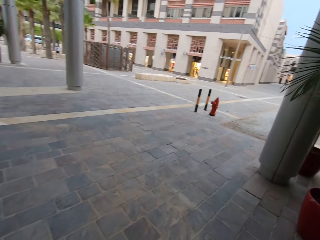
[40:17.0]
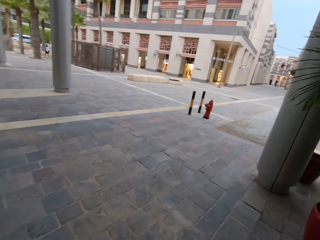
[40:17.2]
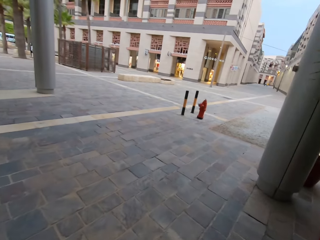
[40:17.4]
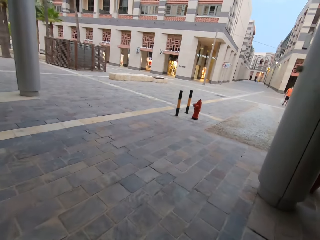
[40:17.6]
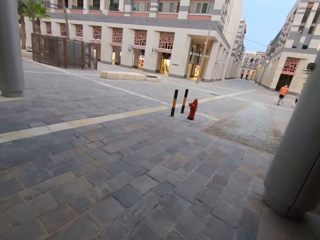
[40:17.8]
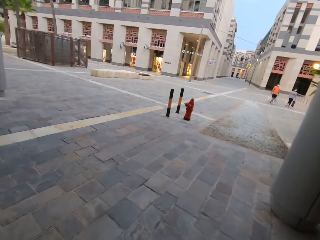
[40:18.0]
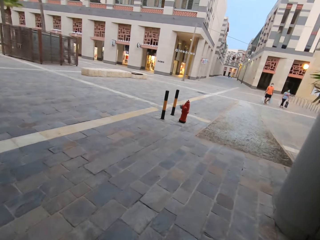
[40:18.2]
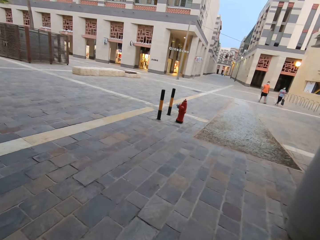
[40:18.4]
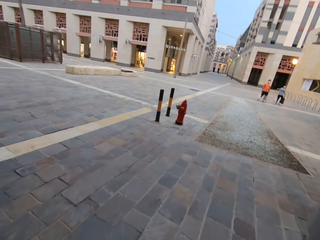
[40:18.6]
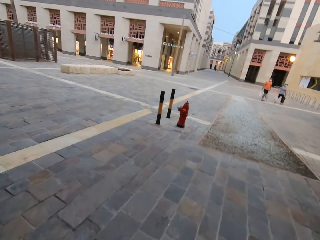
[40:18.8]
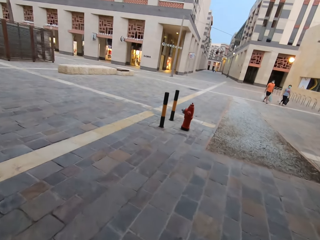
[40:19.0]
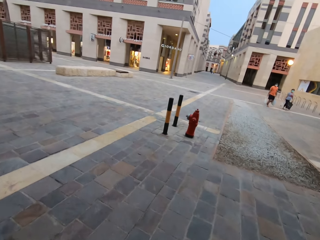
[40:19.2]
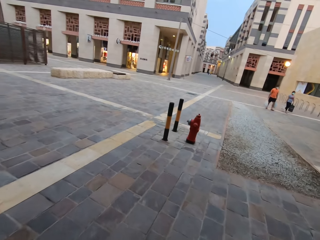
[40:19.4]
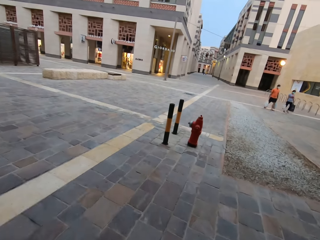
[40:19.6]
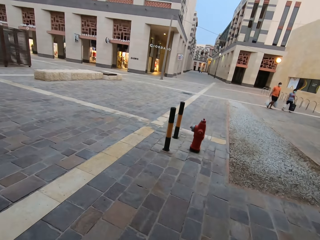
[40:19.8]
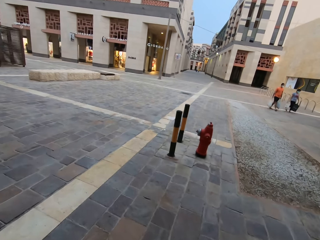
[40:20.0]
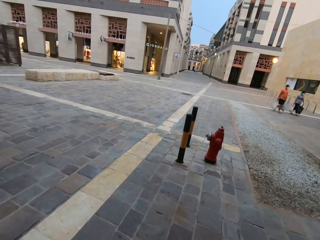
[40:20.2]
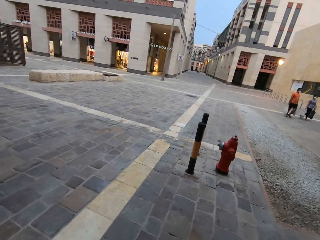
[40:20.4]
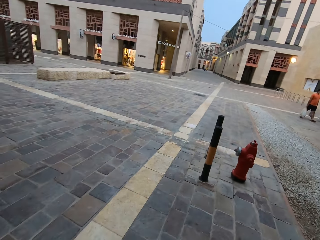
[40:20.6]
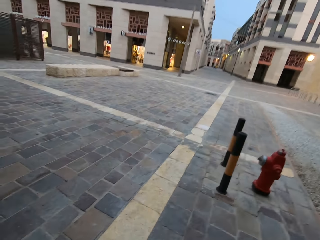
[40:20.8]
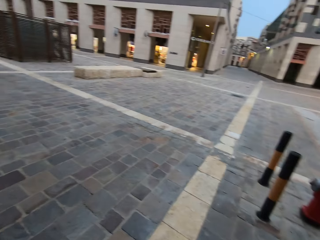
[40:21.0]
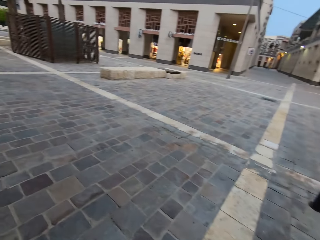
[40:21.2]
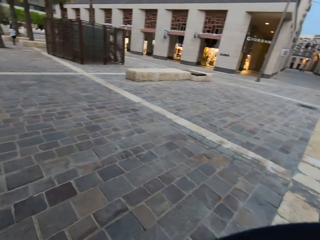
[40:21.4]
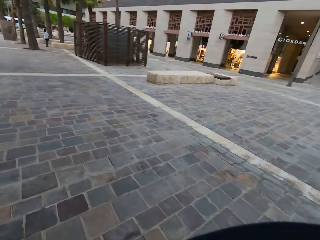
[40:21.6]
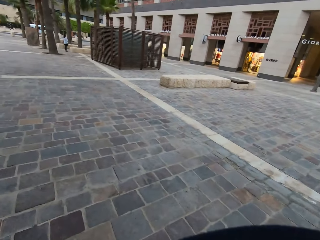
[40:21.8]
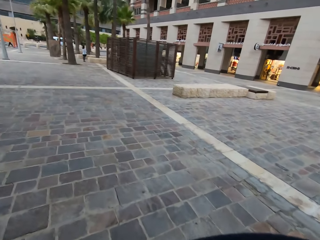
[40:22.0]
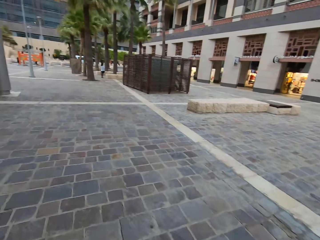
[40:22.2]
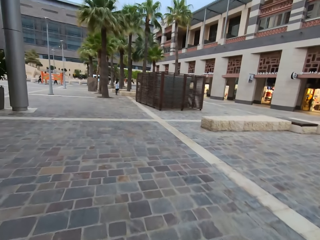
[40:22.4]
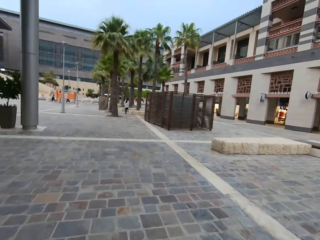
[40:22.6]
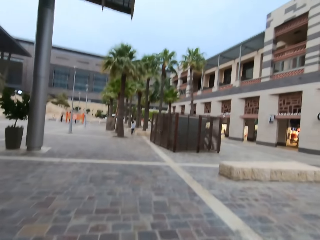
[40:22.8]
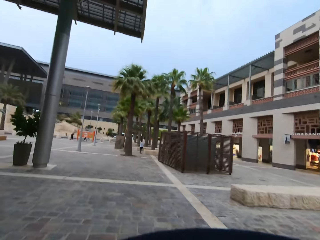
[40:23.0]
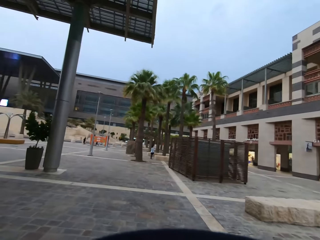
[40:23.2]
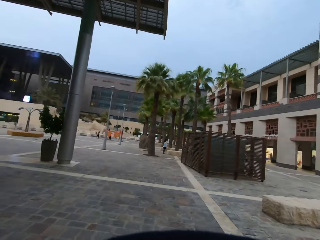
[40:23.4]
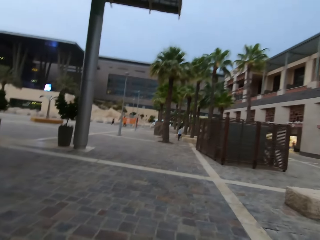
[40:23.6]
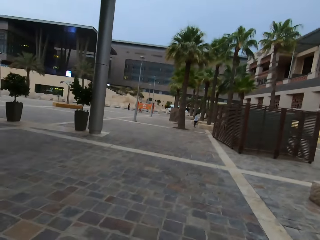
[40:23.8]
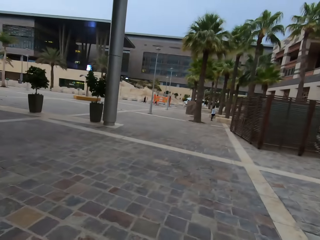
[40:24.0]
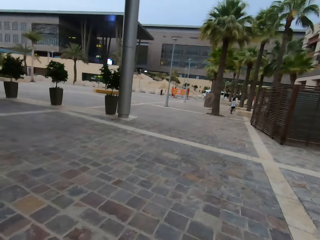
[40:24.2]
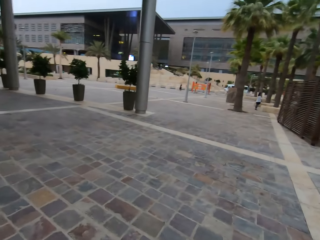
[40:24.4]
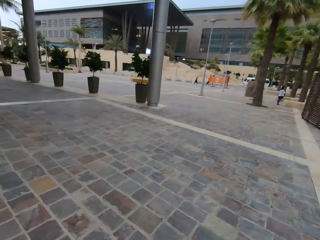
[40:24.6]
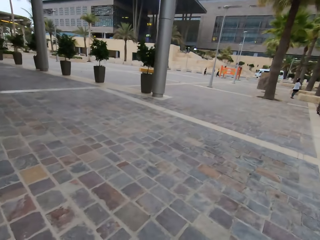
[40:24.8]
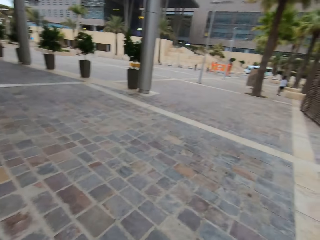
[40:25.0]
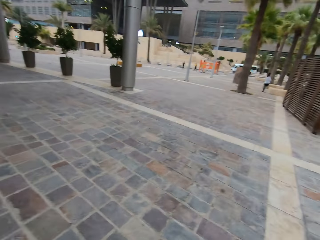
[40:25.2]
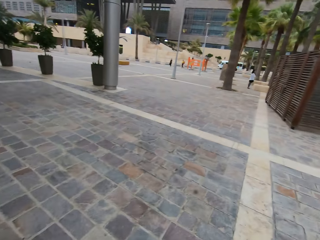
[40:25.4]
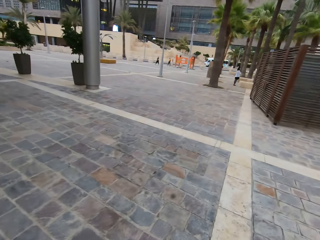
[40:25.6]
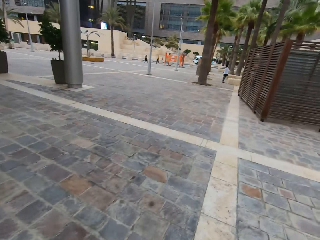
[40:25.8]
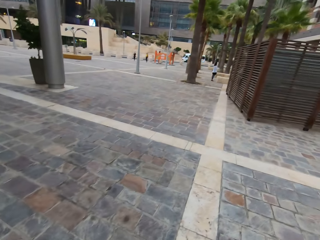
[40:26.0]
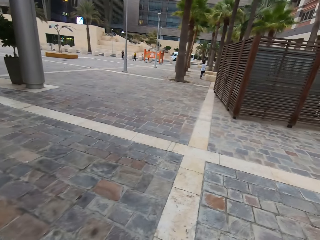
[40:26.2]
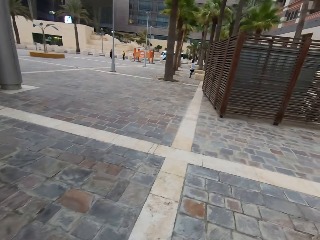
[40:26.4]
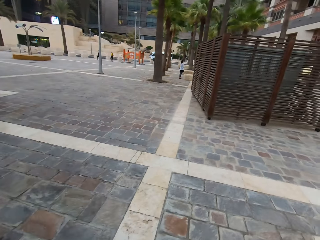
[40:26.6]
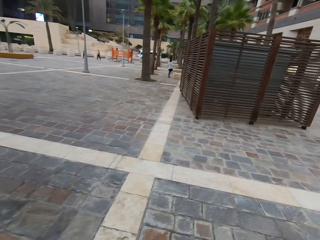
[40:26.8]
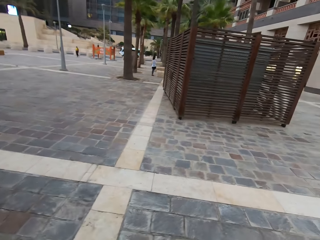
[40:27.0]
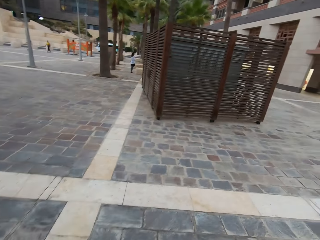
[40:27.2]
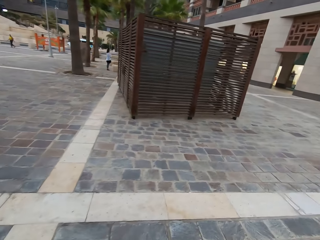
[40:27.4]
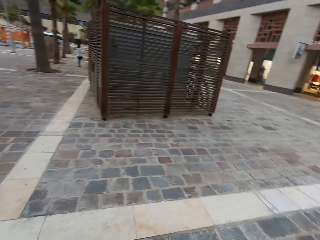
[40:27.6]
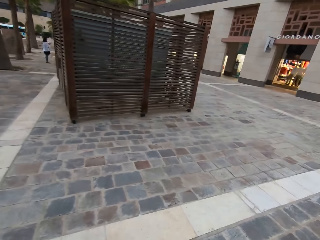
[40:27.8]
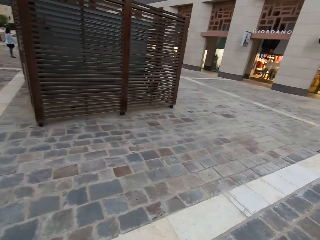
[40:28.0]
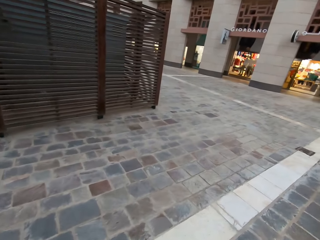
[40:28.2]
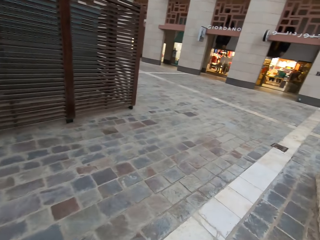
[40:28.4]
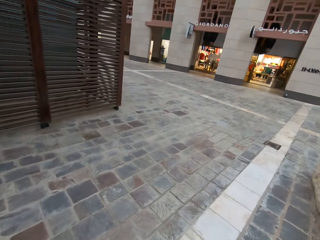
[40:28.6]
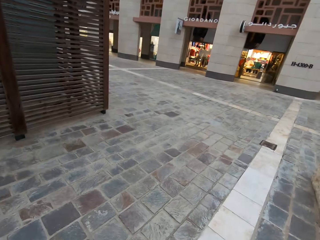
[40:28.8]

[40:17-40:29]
A person walks with a bag. Another person walks with carrier bags.

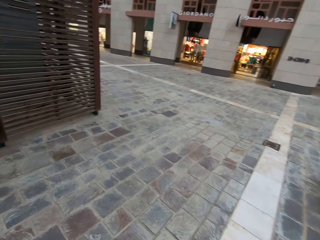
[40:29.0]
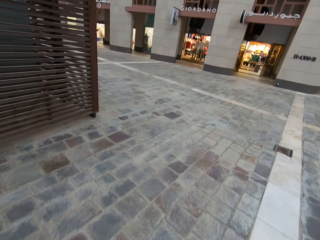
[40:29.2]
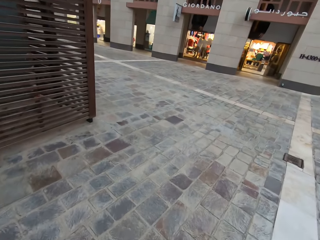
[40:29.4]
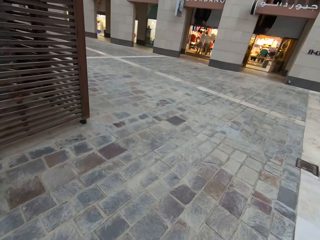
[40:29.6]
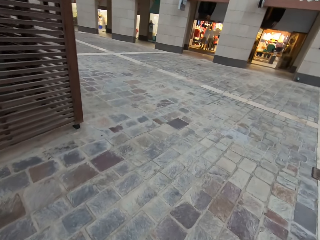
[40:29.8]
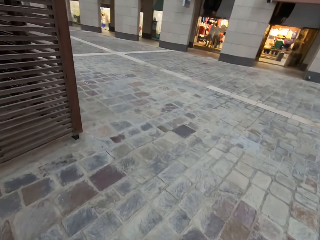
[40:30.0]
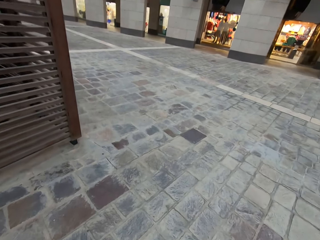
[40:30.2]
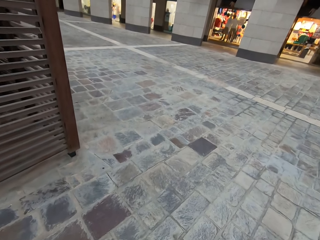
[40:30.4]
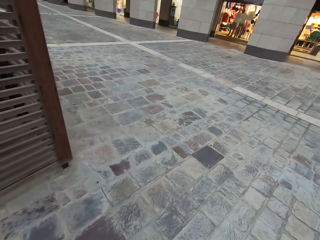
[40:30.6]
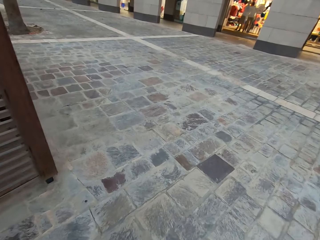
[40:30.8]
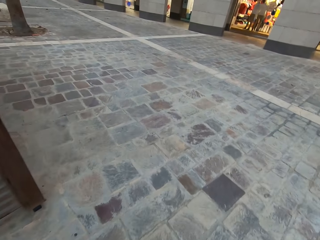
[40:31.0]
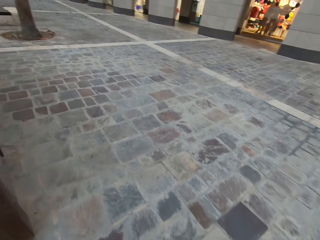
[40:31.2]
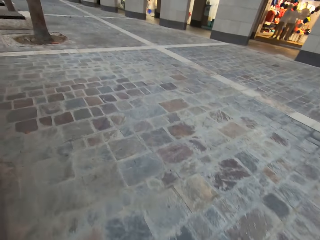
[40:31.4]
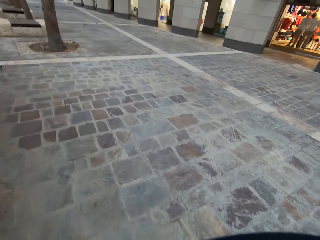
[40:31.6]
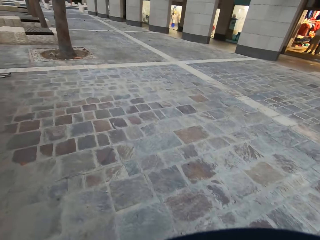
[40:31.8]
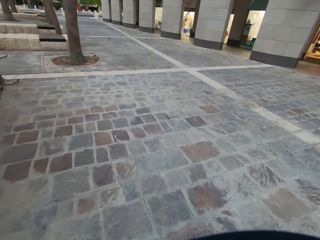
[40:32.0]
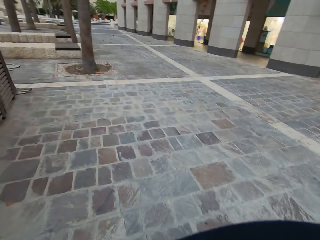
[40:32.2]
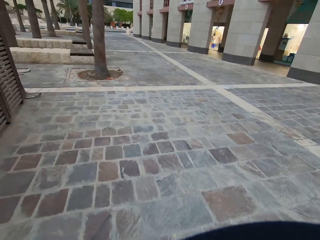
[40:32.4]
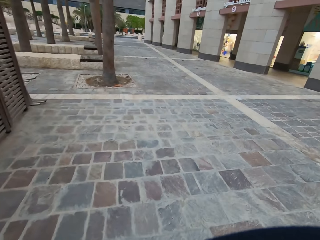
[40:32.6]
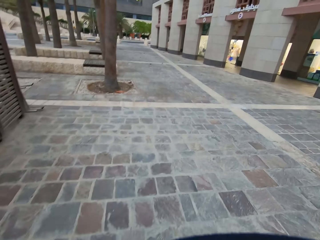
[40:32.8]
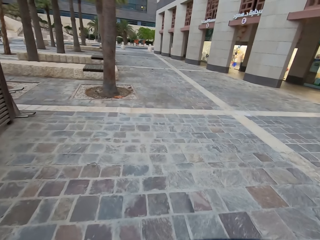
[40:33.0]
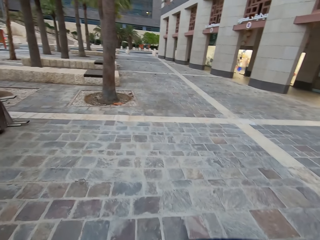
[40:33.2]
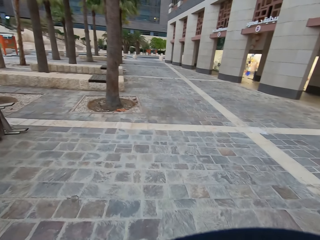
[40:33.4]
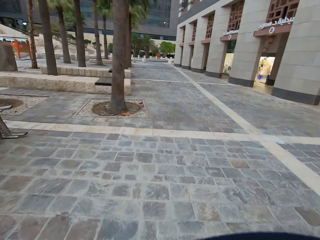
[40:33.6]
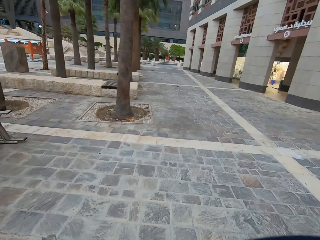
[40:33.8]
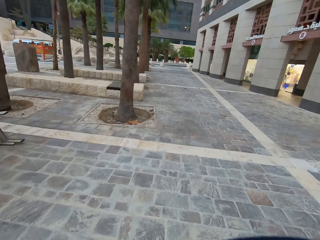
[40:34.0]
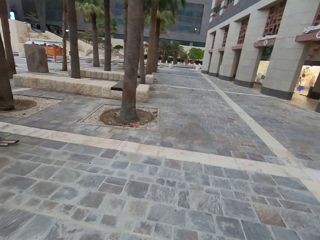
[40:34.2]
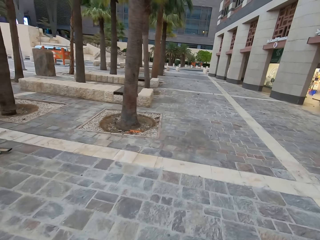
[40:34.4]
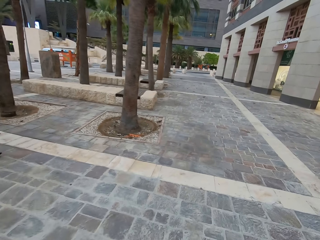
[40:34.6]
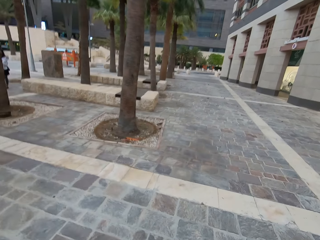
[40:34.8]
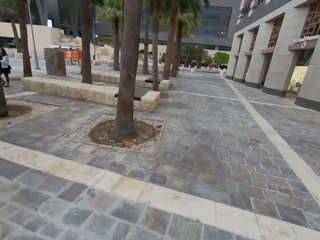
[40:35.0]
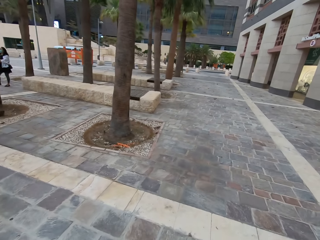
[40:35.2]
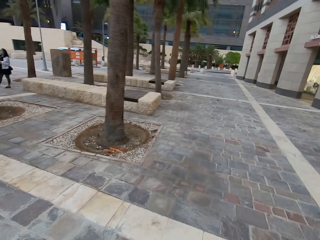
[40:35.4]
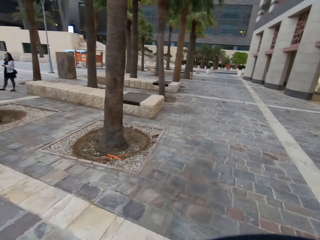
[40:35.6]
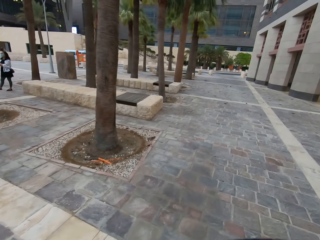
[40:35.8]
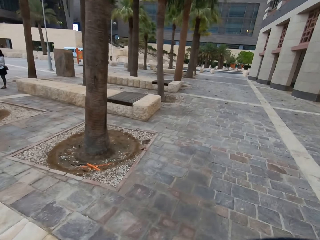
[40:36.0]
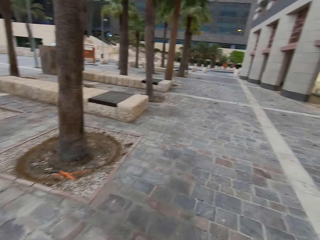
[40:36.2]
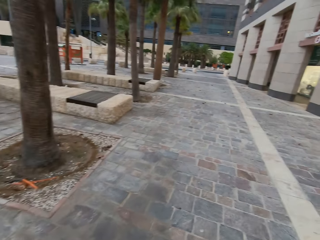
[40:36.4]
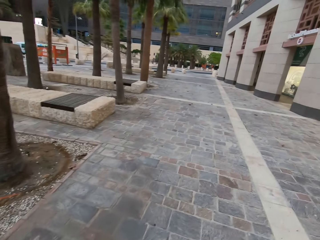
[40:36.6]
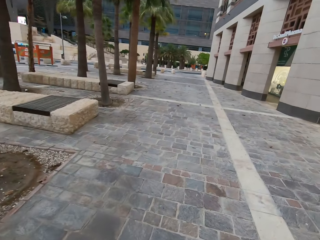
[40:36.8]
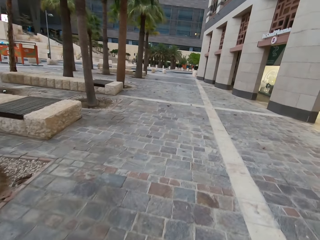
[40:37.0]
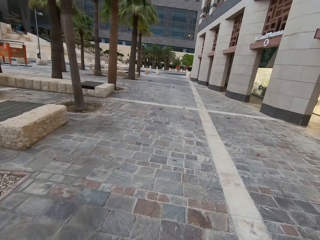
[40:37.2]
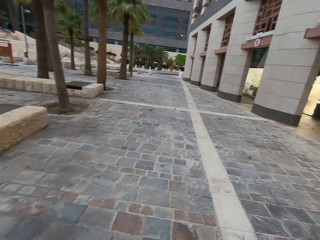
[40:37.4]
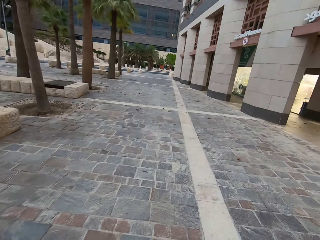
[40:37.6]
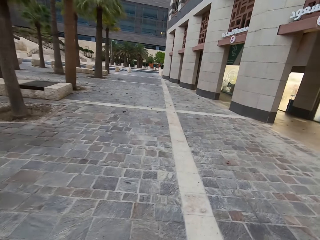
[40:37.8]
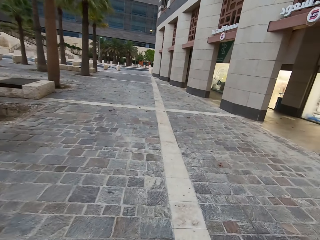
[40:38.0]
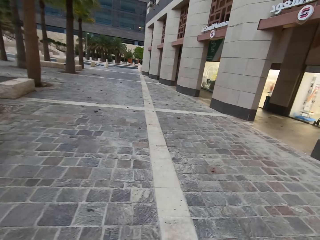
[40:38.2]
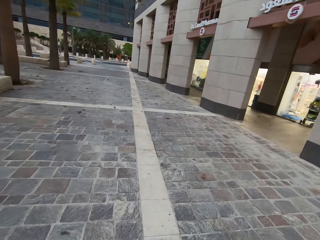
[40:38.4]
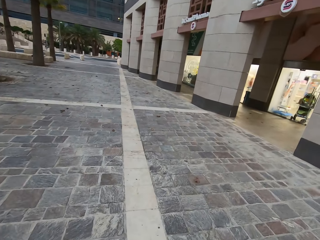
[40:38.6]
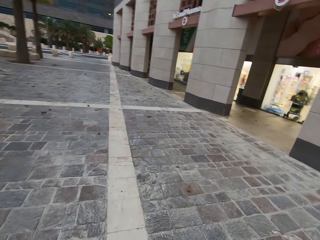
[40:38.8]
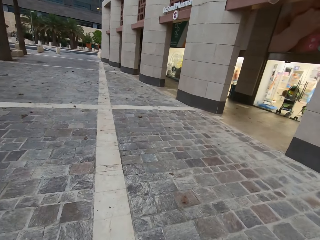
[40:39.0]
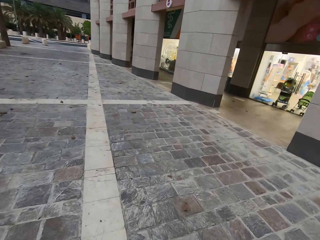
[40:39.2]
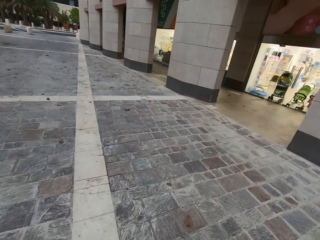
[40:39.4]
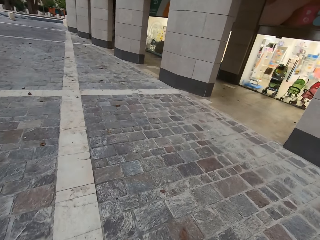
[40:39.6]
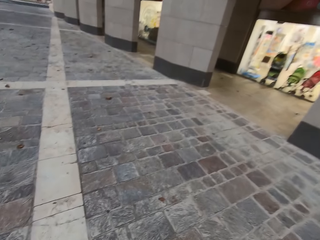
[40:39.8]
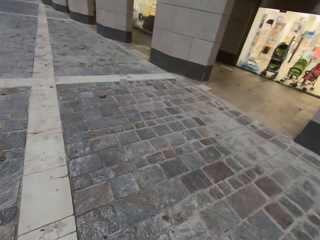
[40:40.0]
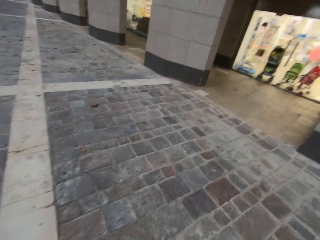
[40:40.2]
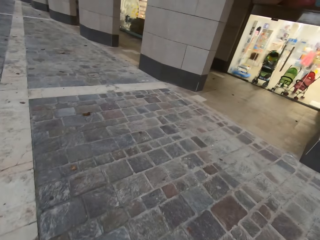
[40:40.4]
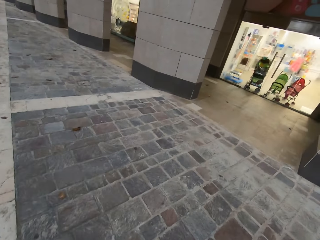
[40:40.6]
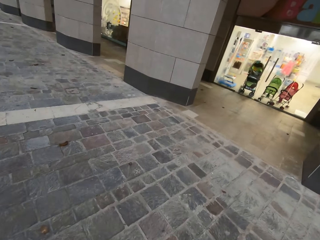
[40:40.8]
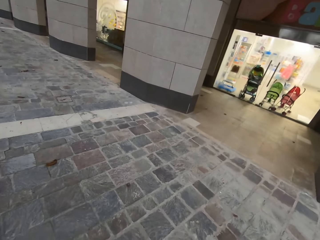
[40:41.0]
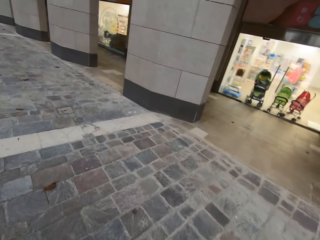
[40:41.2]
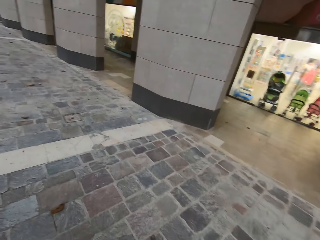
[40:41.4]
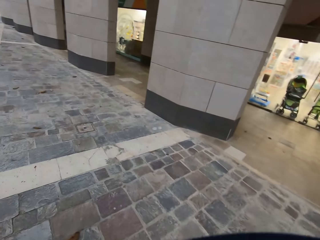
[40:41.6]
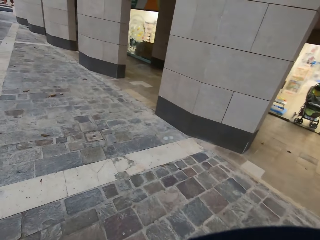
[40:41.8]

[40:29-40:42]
A person stands near the tree.
